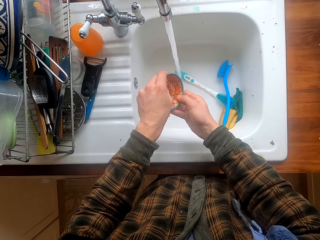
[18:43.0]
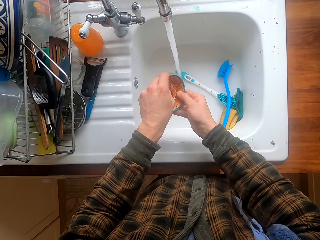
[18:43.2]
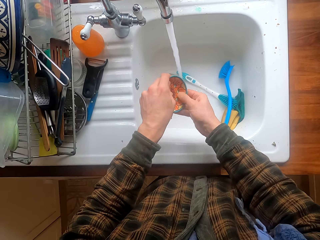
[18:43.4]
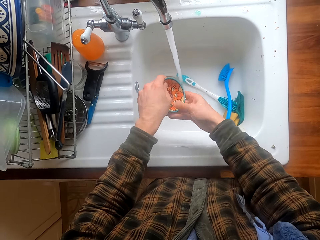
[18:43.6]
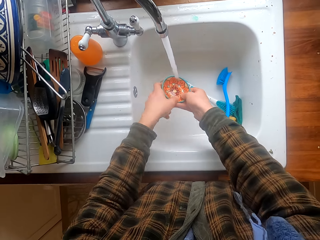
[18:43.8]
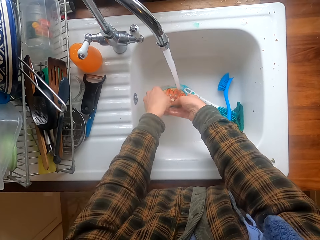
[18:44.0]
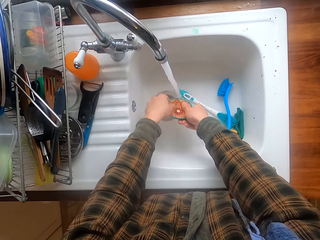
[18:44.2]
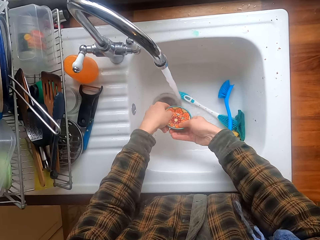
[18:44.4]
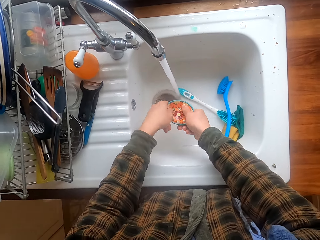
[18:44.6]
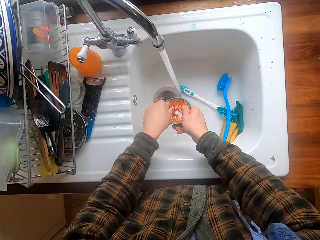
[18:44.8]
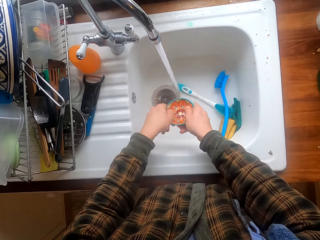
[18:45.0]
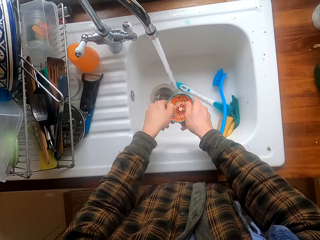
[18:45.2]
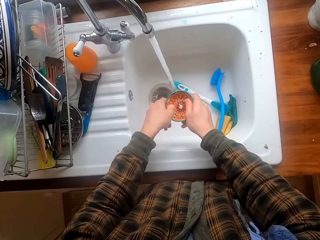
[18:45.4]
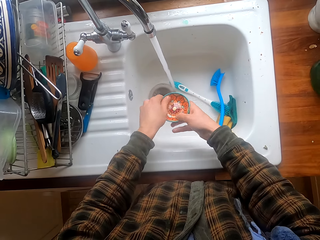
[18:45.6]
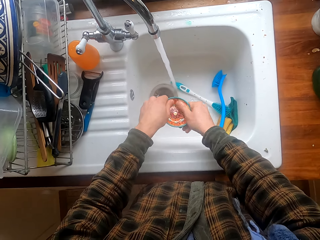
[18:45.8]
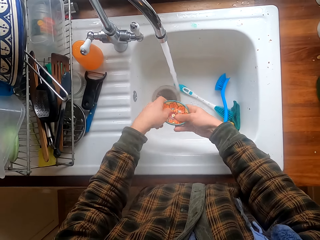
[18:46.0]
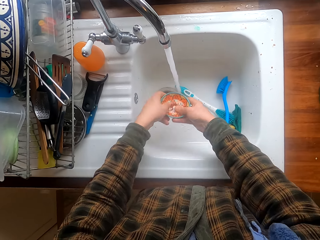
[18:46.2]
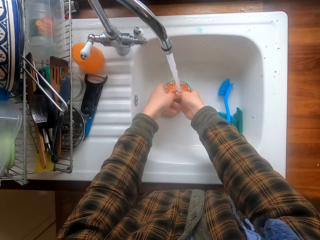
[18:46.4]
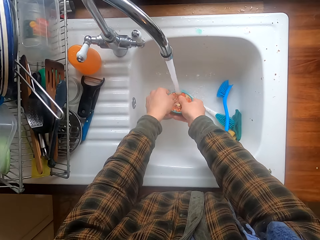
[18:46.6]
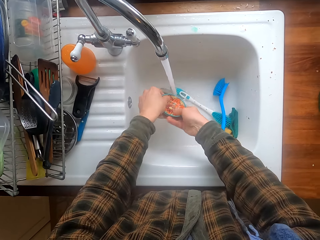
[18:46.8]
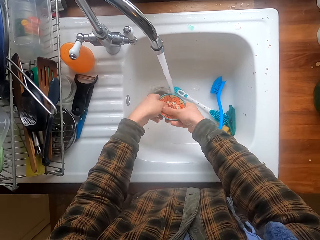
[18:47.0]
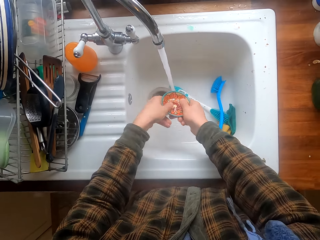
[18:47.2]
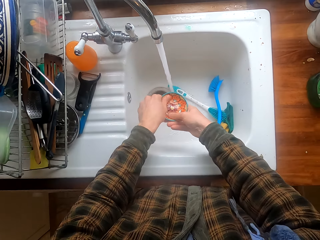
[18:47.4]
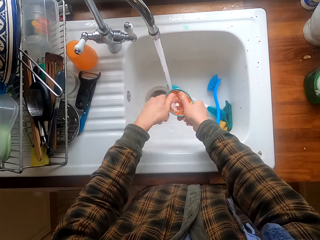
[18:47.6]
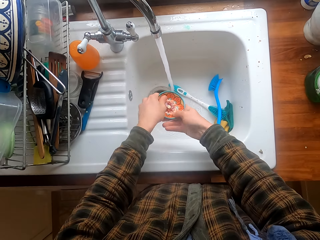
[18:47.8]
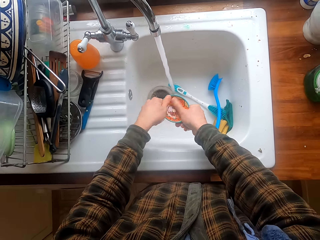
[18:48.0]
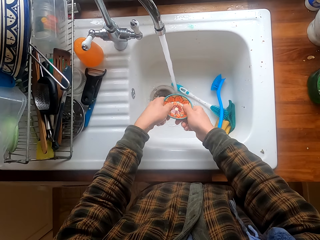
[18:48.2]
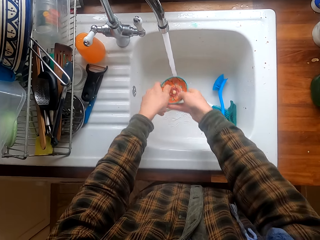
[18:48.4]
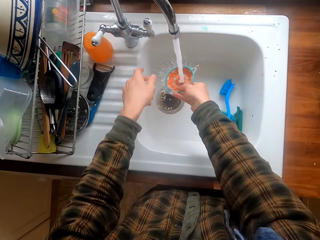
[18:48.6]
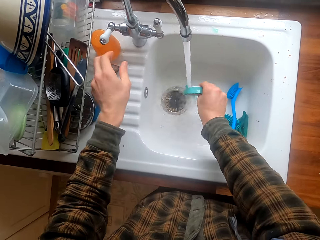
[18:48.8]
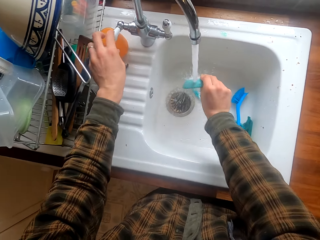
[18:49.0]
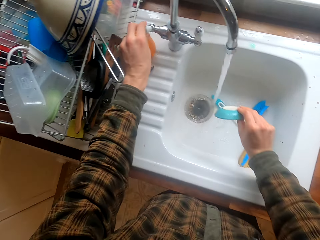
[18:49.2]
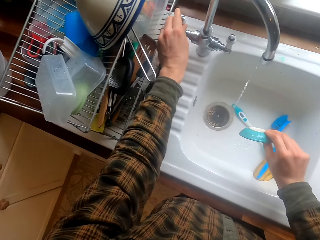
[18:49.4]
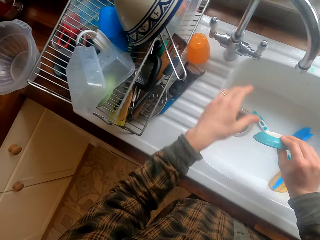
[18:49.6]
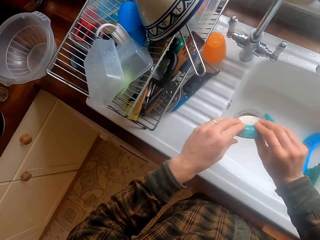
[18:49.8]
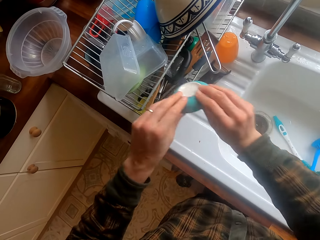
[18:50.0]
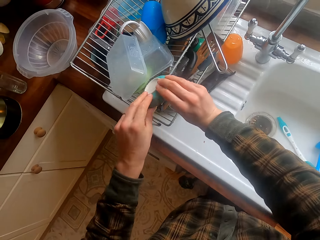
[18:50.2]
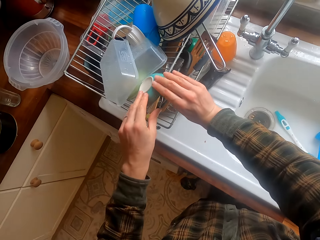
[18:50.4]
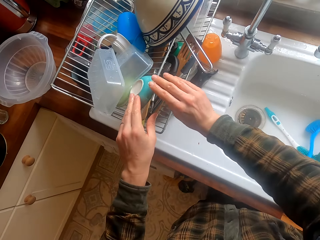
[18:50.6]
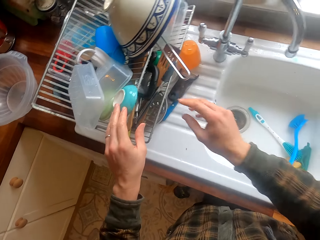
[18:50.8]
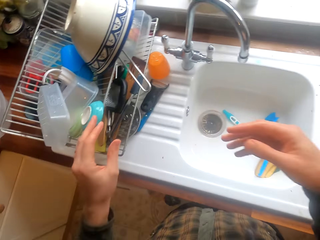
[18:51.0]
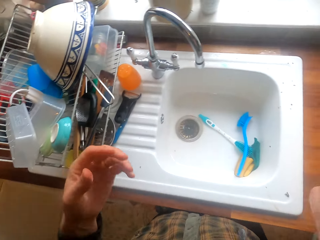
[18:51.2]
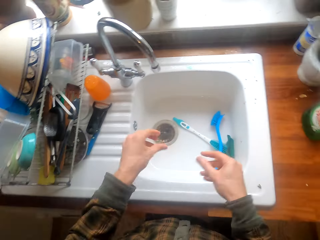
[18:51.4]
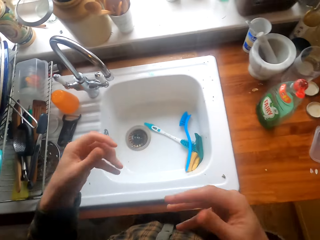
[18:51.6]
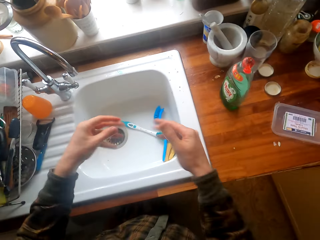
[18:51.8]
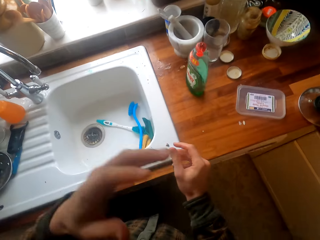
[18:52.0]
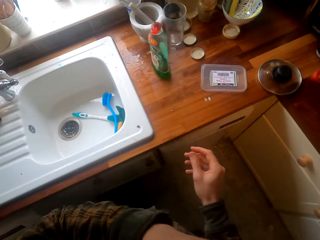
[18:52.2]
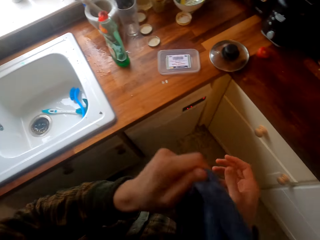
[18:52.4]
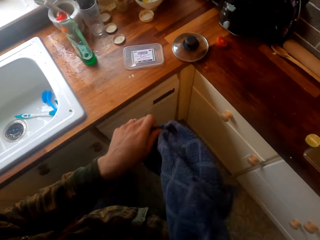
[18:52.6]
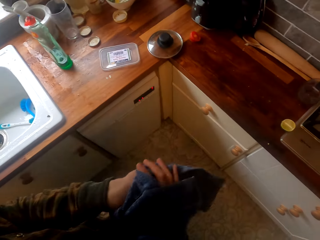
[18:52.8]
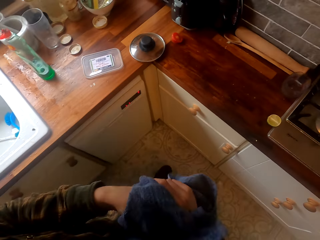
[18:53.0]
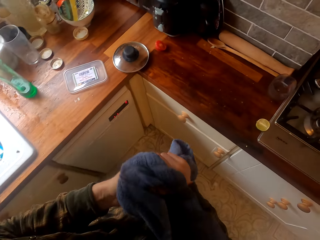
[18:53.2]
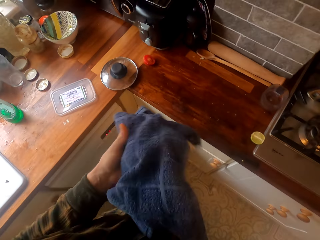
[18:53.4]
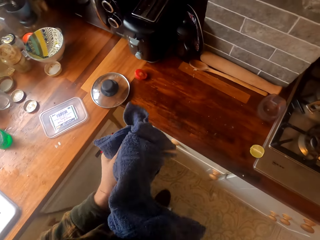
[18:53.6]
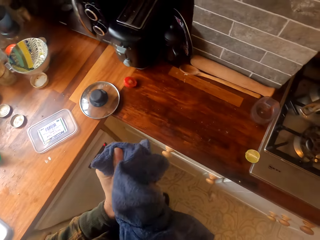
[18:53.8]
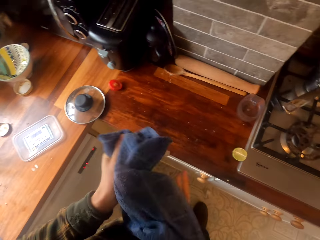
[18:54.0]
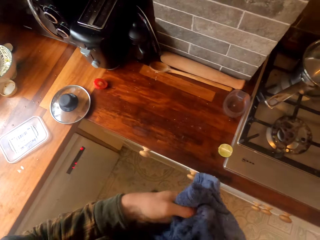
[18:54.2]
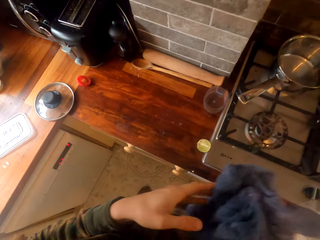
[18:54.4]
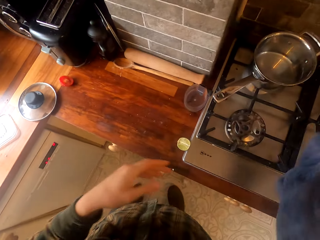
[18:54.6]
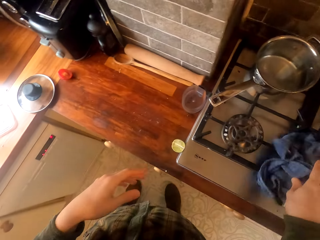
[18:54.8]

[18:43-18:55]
The camera wearer closes water. They put the plate on the rack. They shake the hands. They take a towel and dry the hands with the kitchen towel.

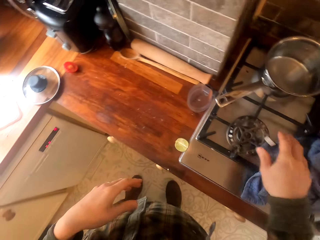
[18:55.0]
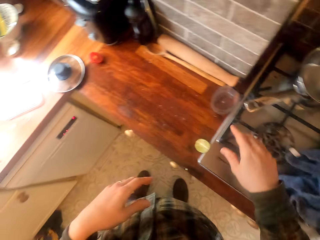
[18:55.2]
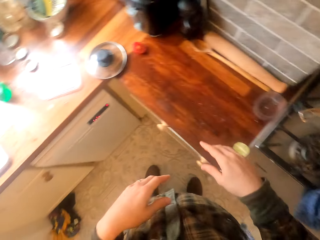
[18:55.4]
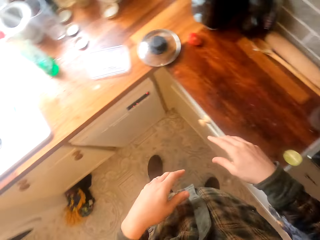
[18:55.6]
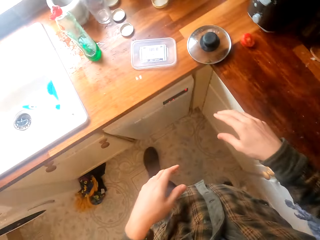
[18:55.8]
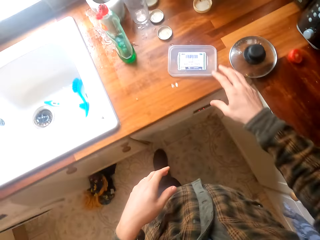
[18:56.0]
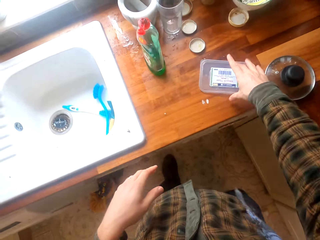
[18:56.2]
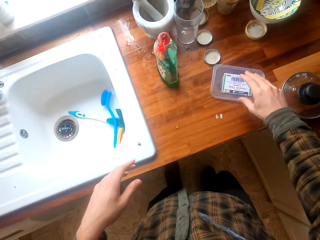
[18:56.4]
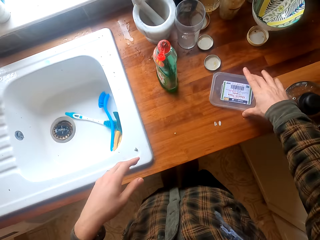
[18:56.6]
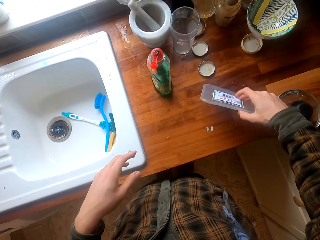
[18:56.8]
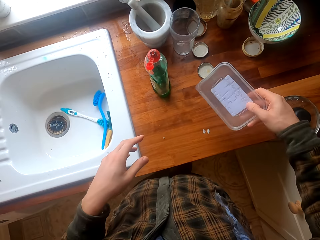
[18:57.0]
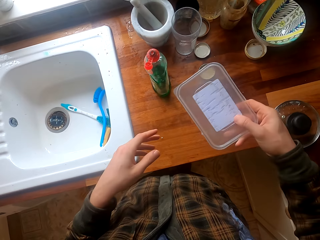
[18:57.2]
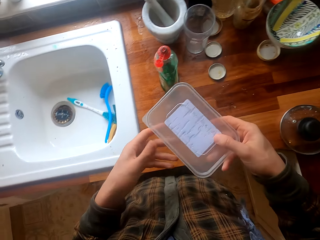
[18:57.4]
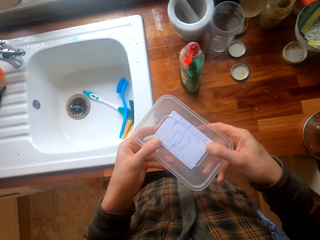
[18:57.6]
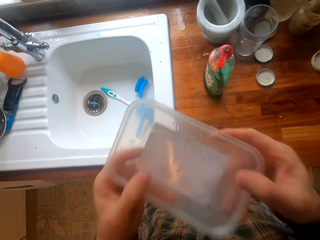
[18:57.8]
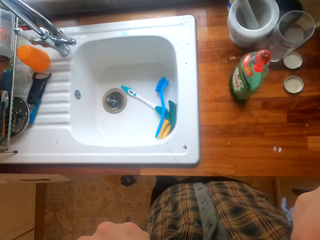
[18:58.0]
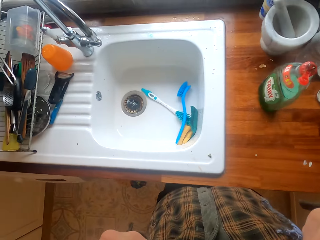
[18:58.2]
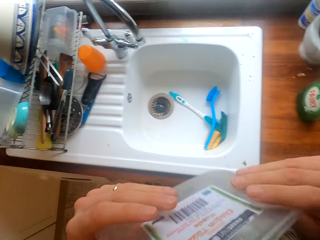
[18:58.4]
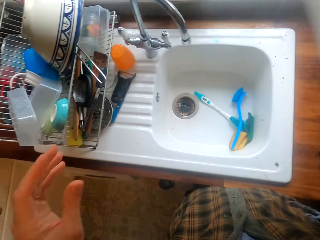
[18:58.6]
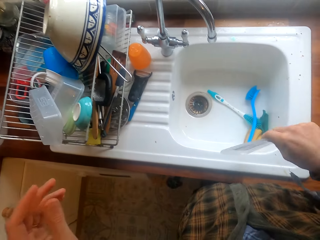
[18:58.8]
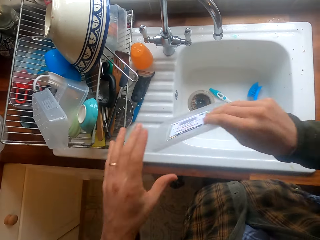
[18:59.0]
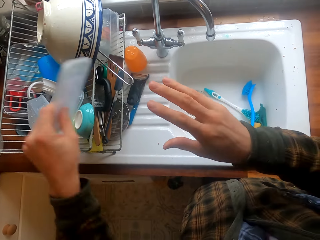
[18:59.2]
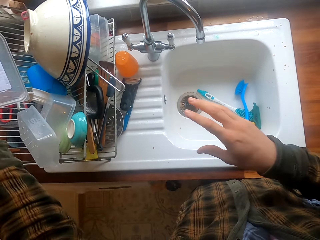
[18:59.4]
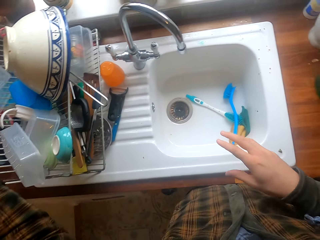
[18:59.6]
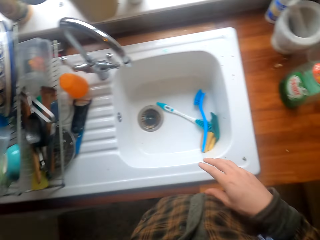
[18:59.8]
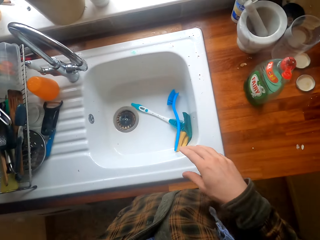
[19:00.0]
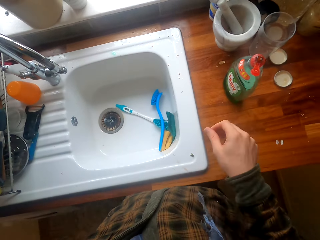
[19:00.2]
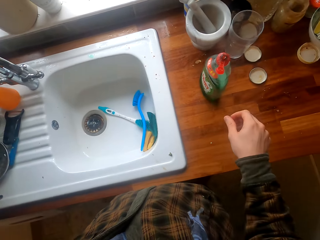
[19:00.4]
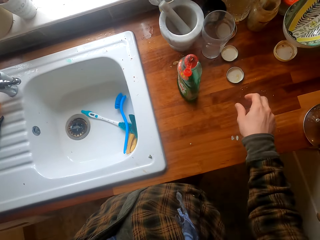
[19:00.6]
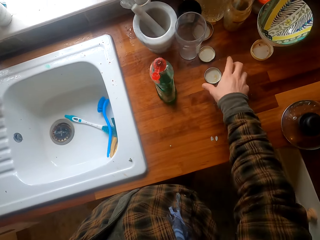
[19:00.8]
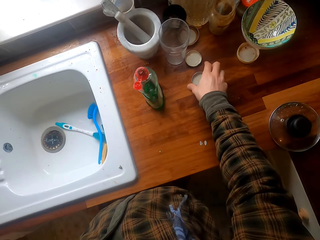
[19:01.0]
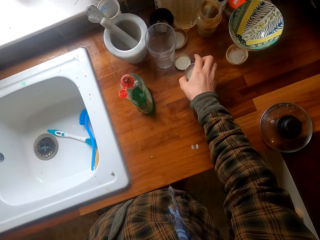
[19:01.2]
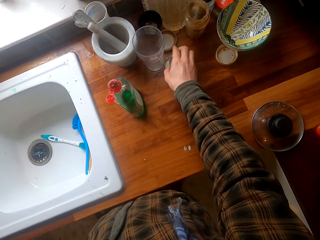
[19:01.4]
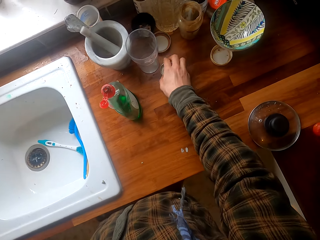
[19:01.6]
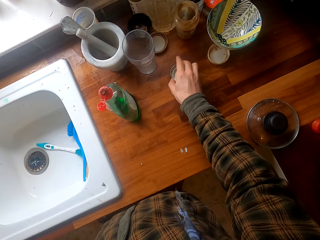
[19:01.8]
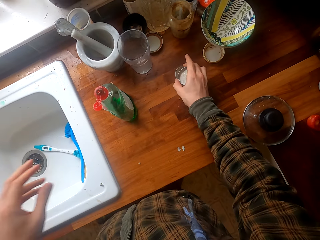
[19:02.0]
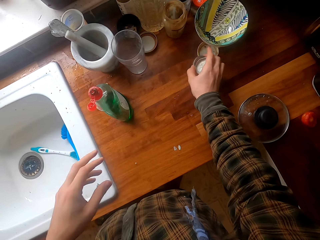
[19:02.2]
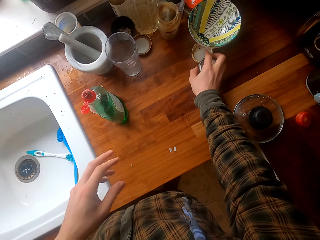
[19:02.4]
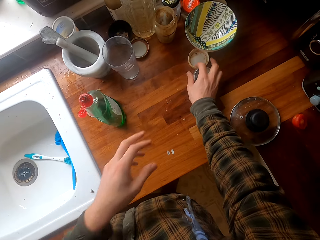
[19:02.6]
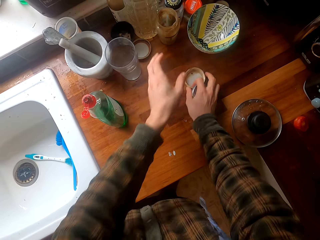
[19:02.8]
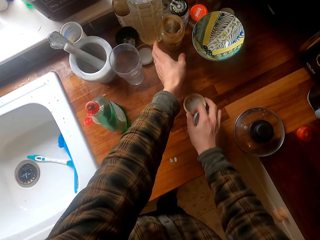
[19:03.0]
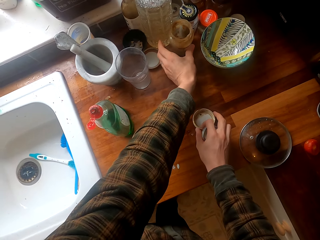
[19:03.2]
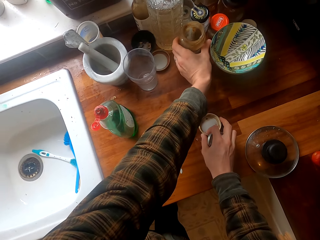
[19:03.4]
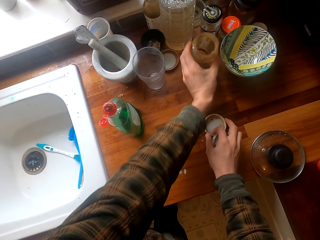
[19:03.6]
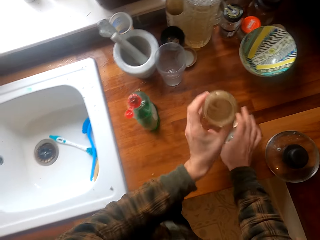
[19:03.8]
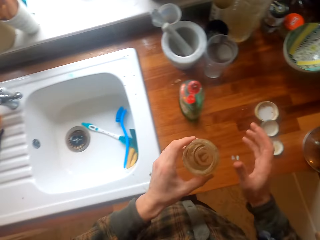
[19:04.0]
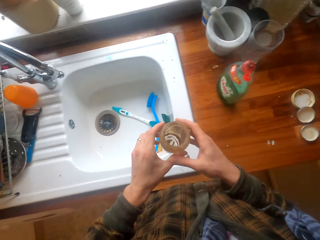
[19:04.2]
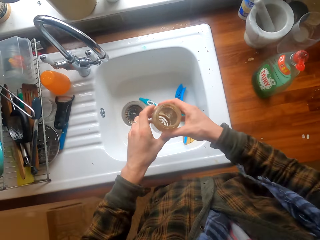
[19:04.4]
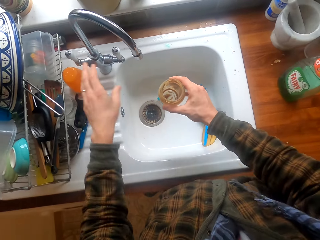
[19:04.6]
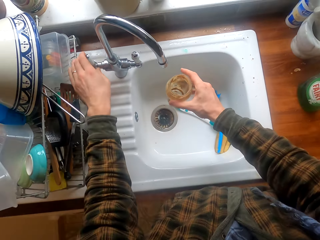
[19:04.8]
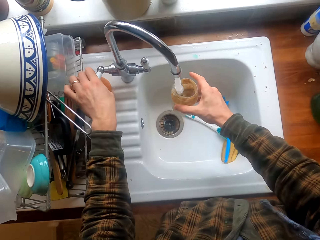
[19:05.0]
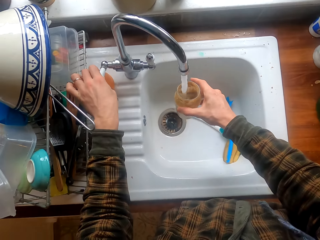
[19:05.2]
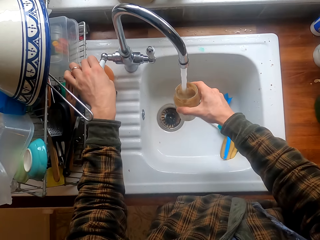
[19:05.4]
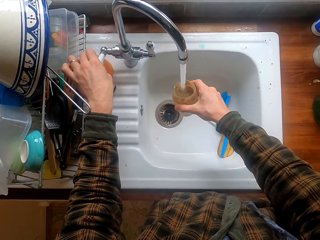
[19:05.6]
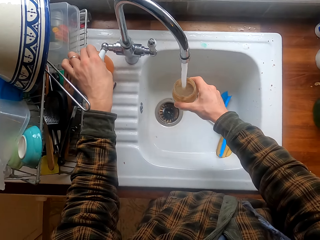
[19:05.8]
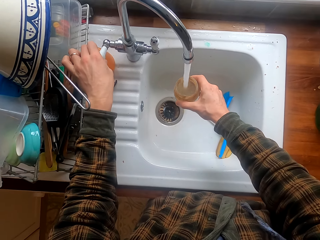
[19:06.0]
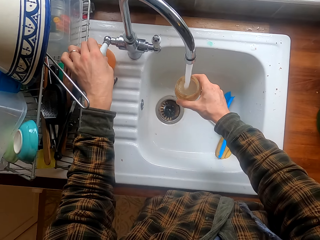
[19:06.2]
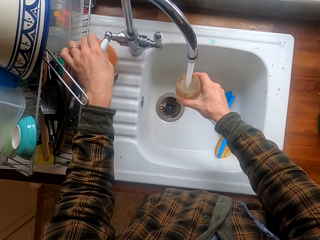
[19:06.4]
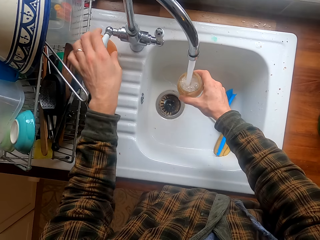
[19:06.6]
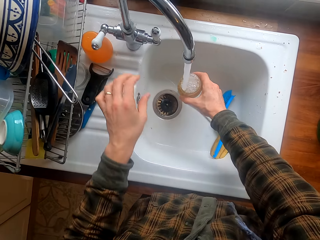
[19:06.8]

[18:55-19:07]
The camera wearer puts the towel on the cooker. They move beside the worktop. They take a lid and move a container lid on the table. They look at the lid, smell the lid, and put the lid in the rack. They collect the bottle tops. They move something on the kitchen cabinet. They take a jar. They open water and take water with the jar. They clean a bottle in the kitchen sink.
